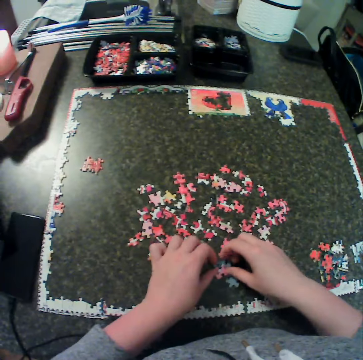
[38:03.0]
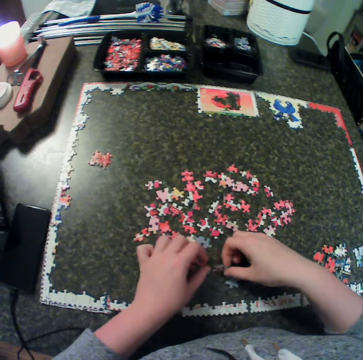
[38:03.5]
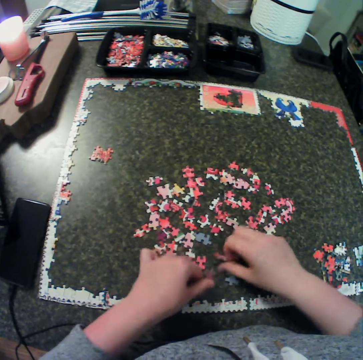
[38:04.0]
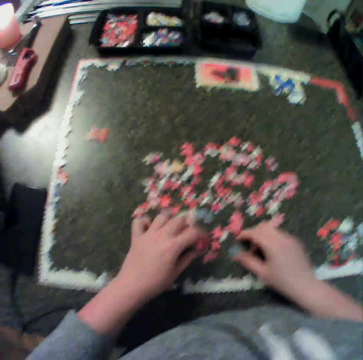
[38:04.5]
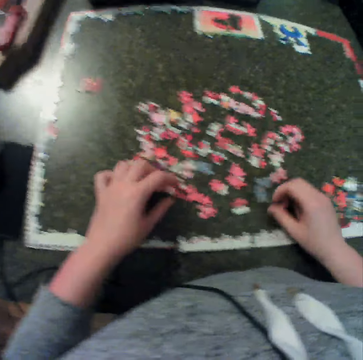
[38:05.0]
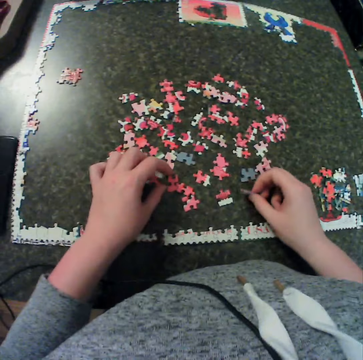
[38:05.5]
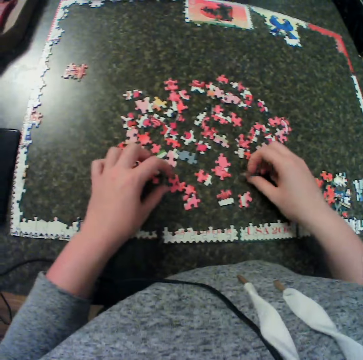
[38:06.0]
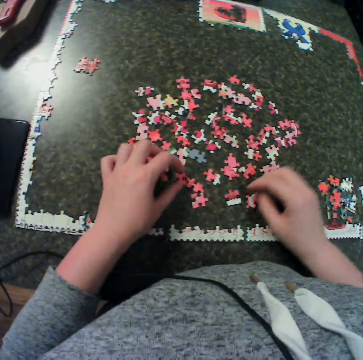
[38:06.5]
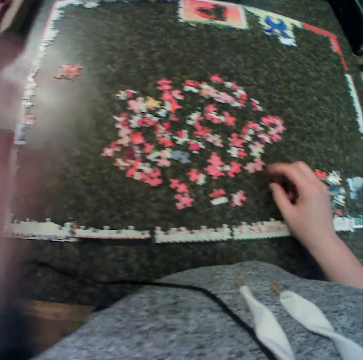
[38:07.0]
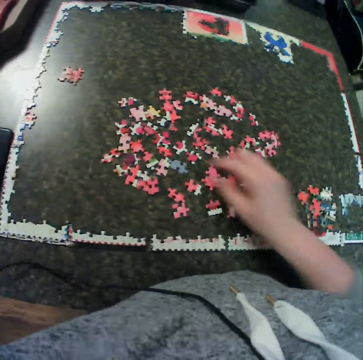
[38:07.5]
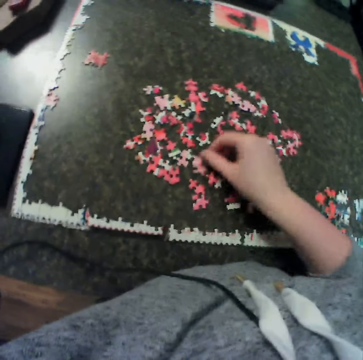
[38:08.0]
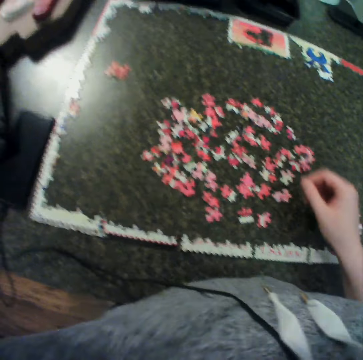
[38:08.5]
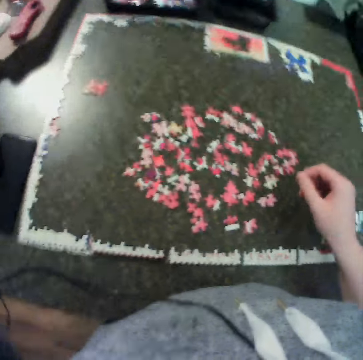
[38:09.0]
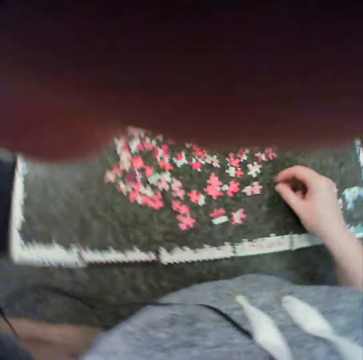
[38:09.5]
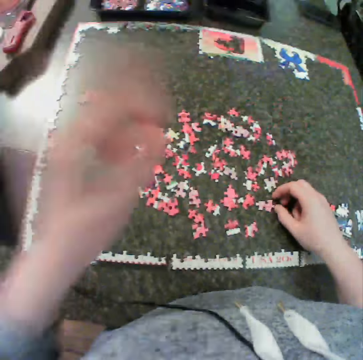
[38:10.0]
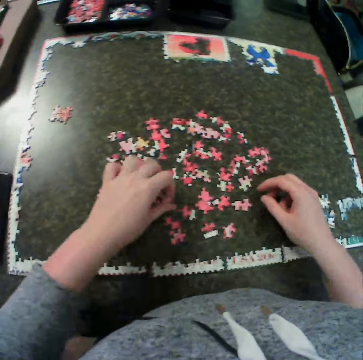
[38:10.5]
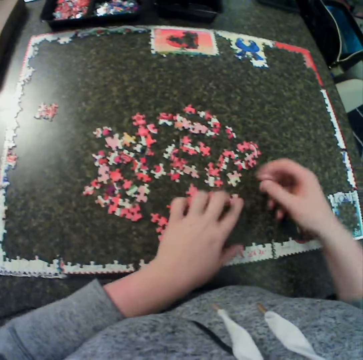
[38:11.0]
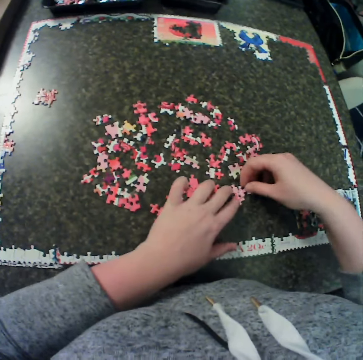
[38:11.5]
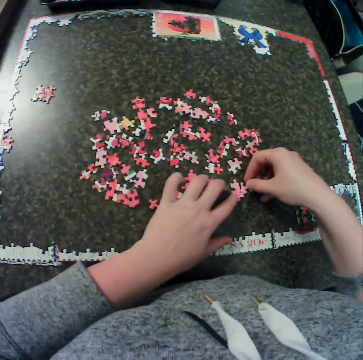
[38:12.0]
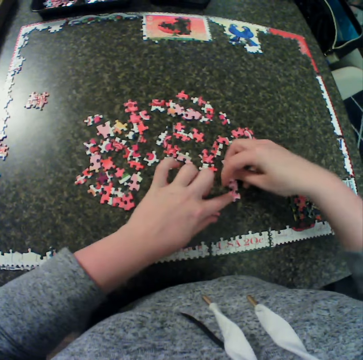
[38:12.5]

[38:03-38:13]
The camera wearer turns a puzzle piece repeatedly. They spread the puzzle pieces. They lift the left hand. They touch the camera with the left hand. They move the right hand. They turn a puzzle piece. They adjust the camera. They touch a puzzle piece. They lower the left hand. They pick a puzzle piece. They hold the puzzle piece with the other hand. They hold the puzzle piece. They fit the puzzle piece. They move the puzzle piece around.

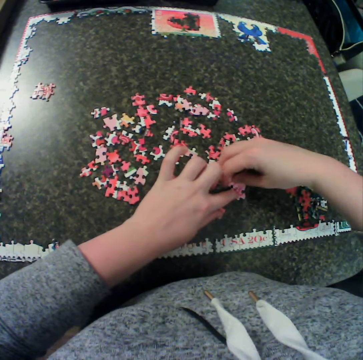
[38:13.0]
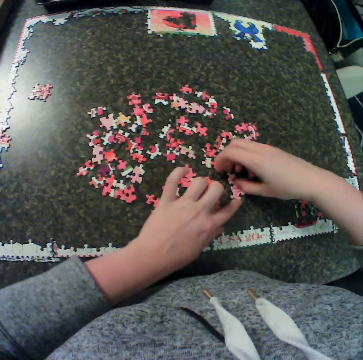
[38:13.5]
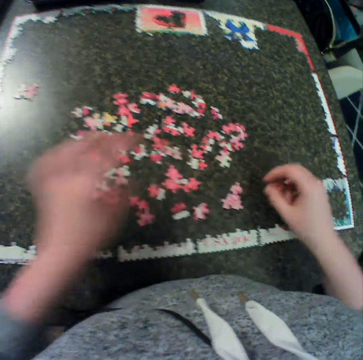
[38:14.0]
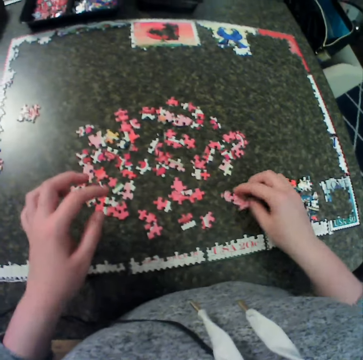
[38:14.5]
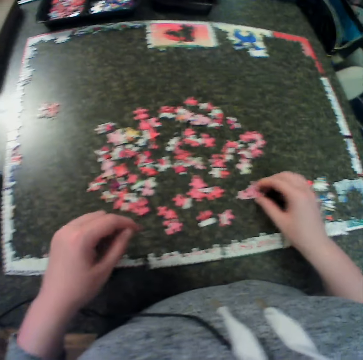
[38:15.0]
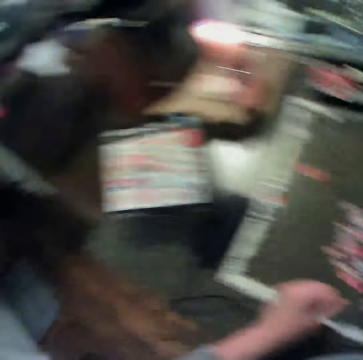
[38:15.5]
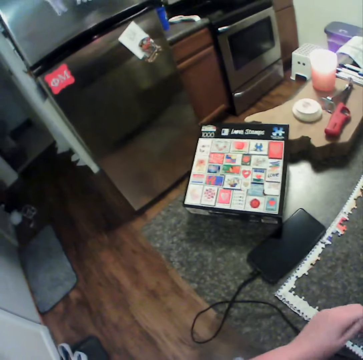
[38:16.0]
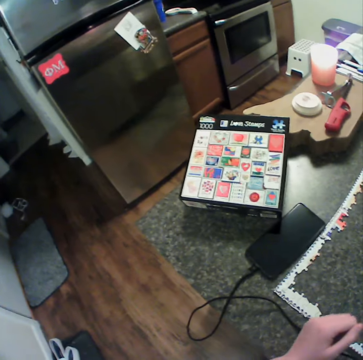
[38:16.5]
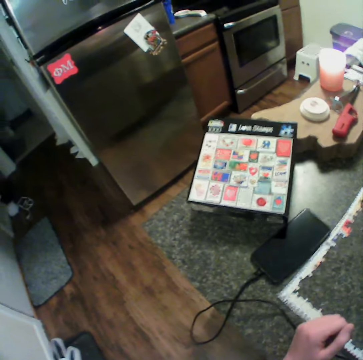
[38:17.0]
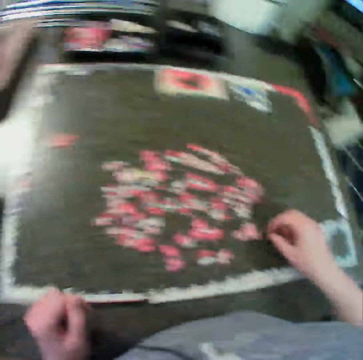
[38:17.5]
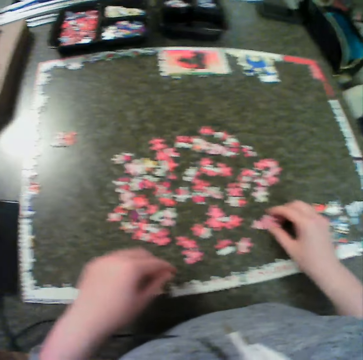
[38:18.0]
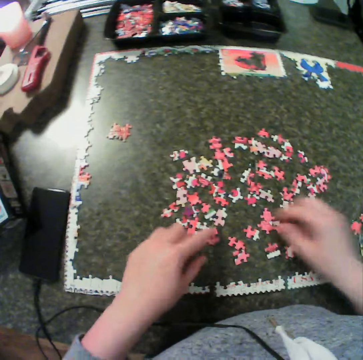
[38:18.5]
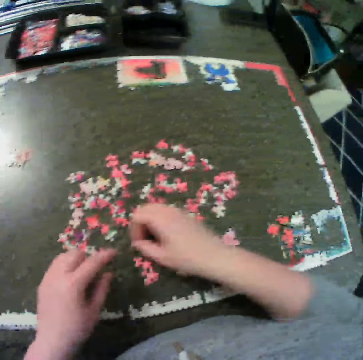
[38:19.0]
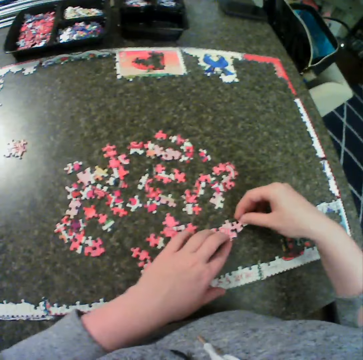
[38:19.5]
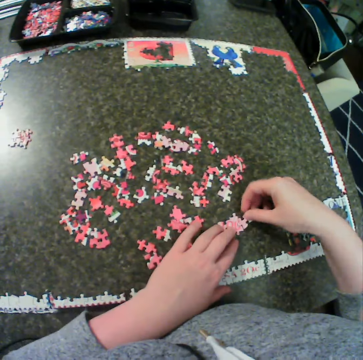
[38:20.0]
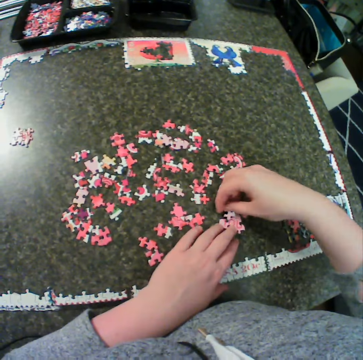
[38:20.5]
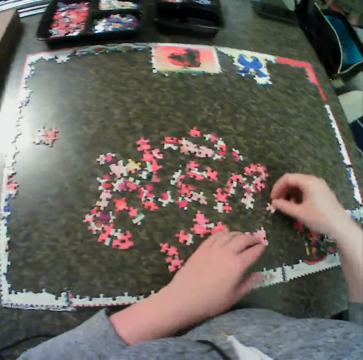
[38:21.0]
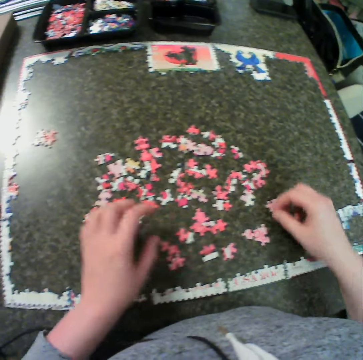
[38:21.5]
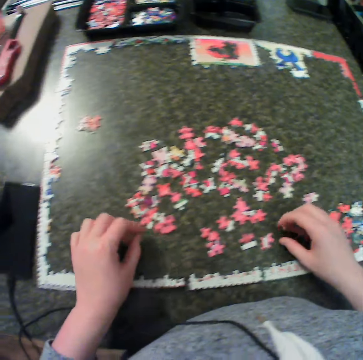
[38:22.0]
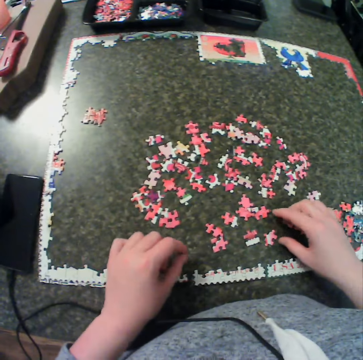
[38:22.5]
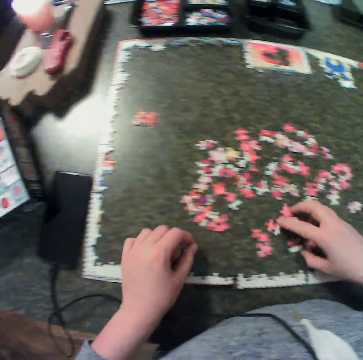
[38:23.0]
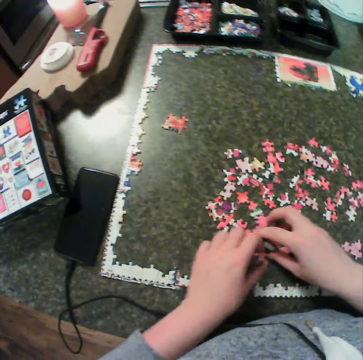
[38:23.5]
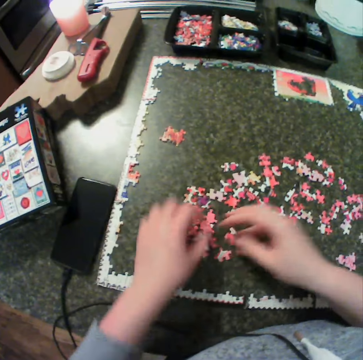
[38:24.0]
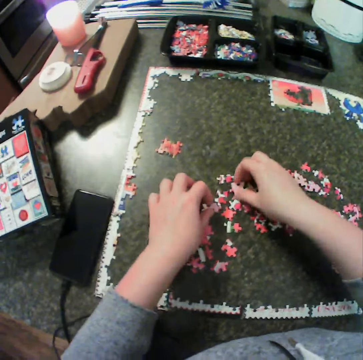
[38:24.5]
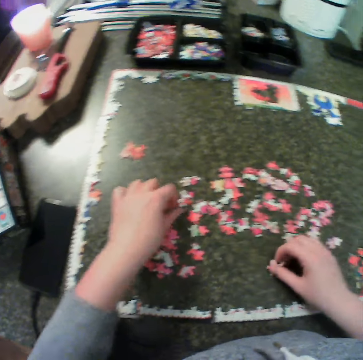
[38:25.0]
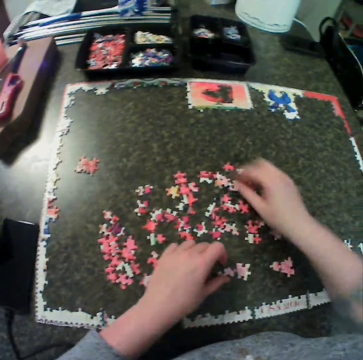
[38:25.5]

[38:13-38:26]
The camera wearer fixes the puzzle together. They move a finger along a puzzle piece. They remove the hand from the puzzle piece. They turn the puzzle pieces. They remove the hand from the puzzle pieces. They look at the chart. They rest the hand on the table. They touch the puzzle pieces. They pick a puzzle piece. They hold the puzzle piece. They fit the puzzle pieces. They move the puzzle piece around. They fit the puzzle piece. They move the puzzle piece away. They remove the hand from the puzzle pieces. They drop the puzzle piece. They move both hands. They move the puzzle pieces. They move a puzzle piece with the other hand. They adjust some puzzle to the side. They pick puzzle pieces. They put a puzzle piece down. They move the left hand.

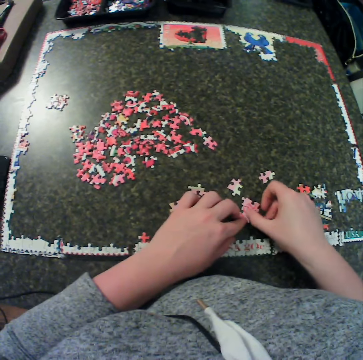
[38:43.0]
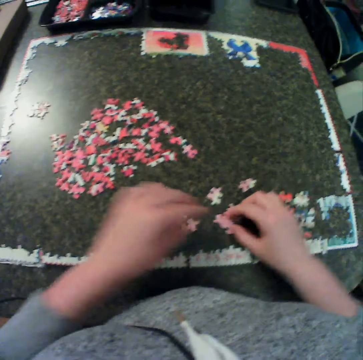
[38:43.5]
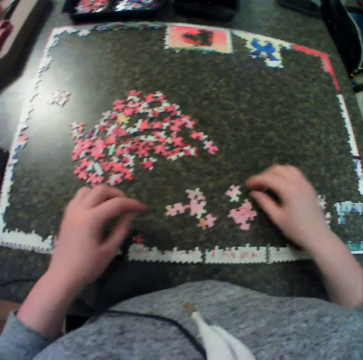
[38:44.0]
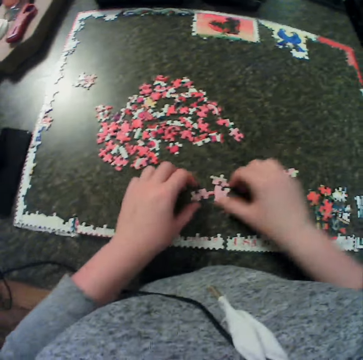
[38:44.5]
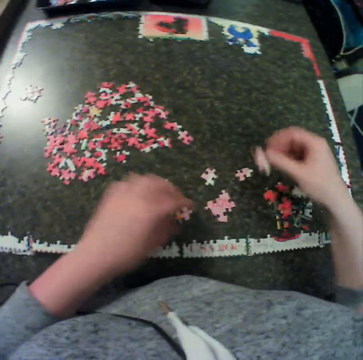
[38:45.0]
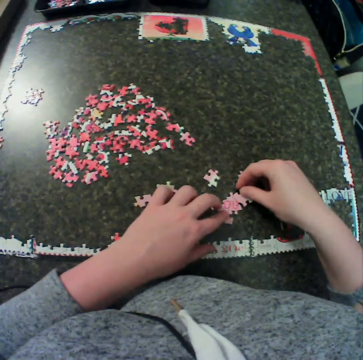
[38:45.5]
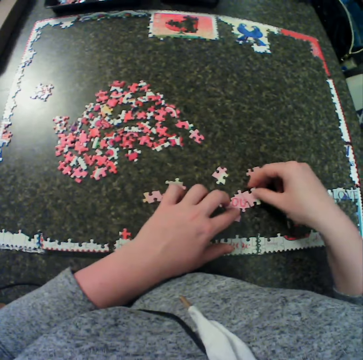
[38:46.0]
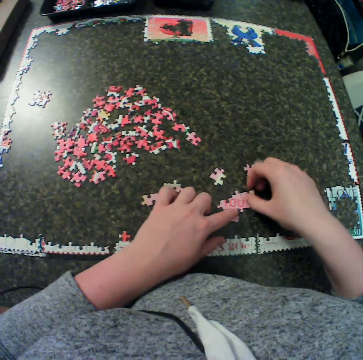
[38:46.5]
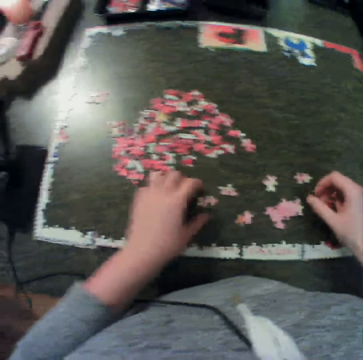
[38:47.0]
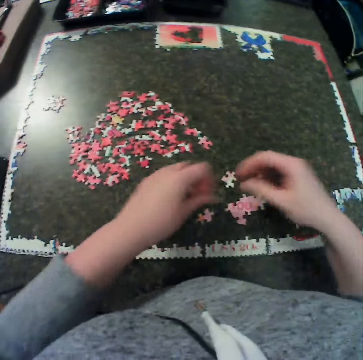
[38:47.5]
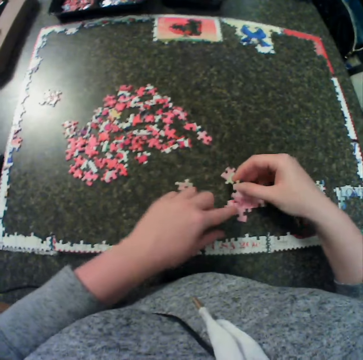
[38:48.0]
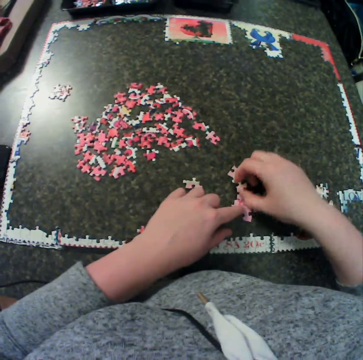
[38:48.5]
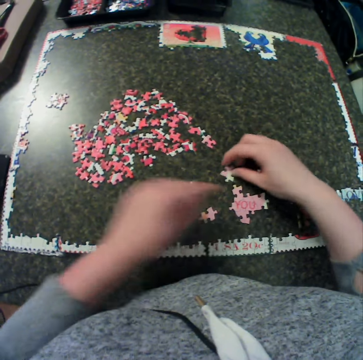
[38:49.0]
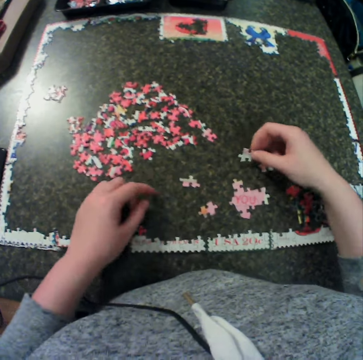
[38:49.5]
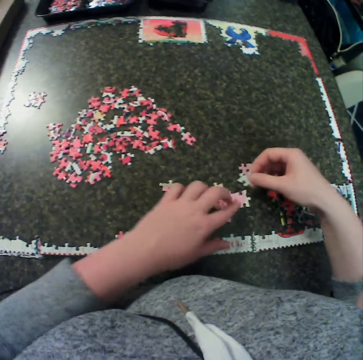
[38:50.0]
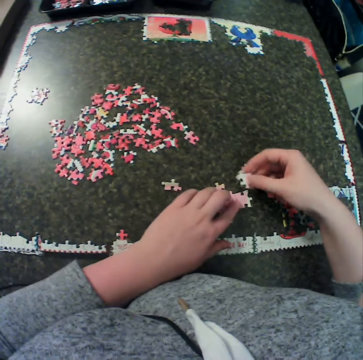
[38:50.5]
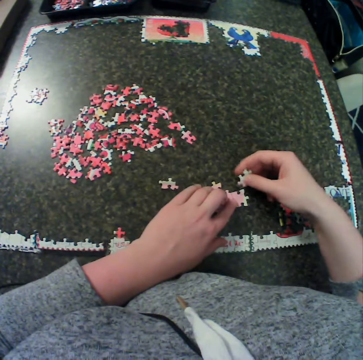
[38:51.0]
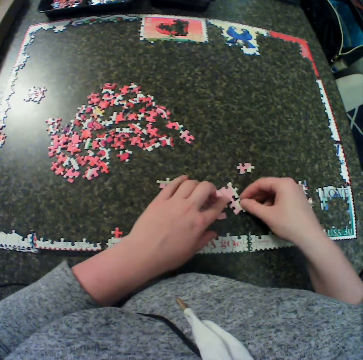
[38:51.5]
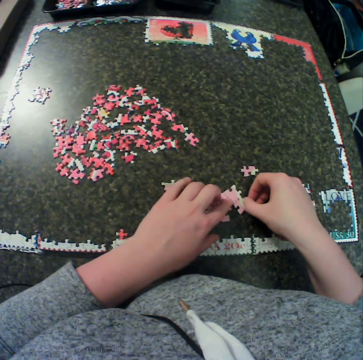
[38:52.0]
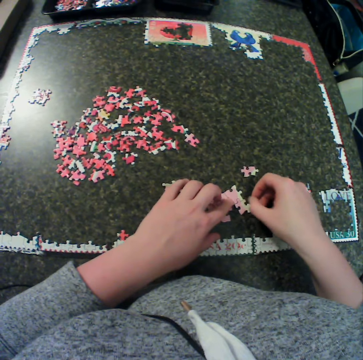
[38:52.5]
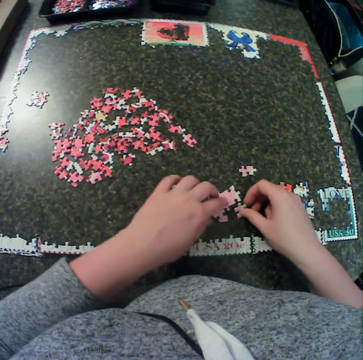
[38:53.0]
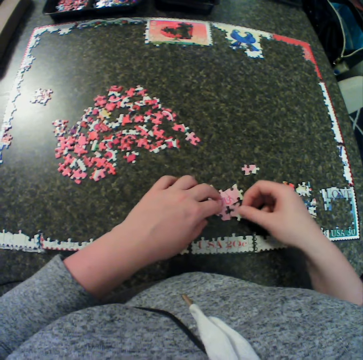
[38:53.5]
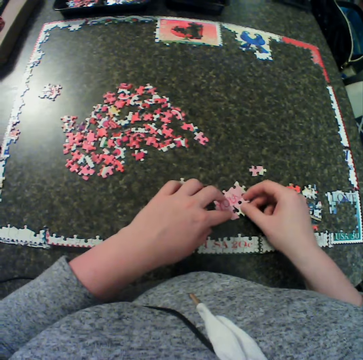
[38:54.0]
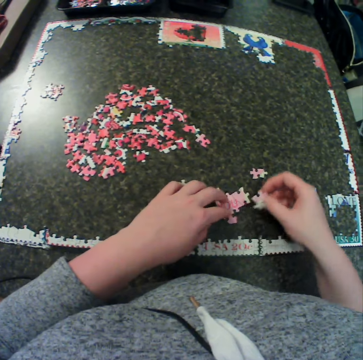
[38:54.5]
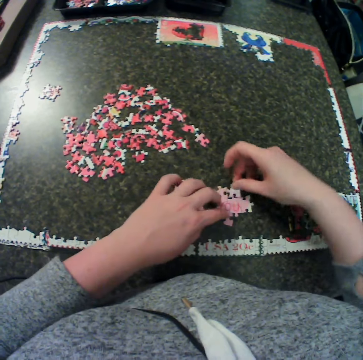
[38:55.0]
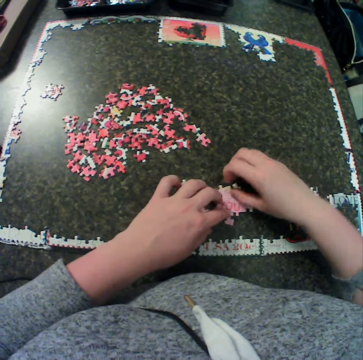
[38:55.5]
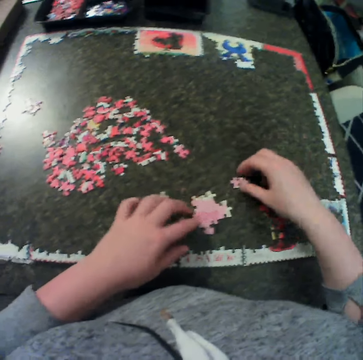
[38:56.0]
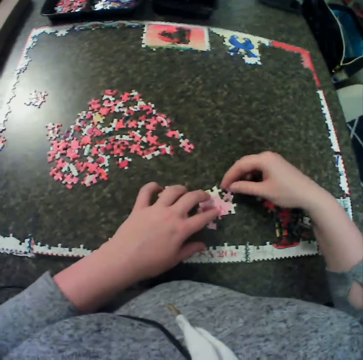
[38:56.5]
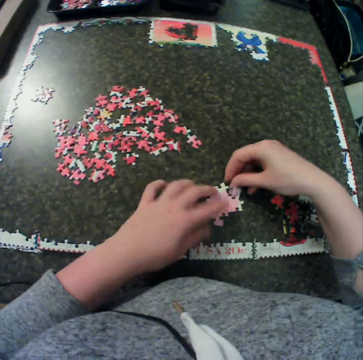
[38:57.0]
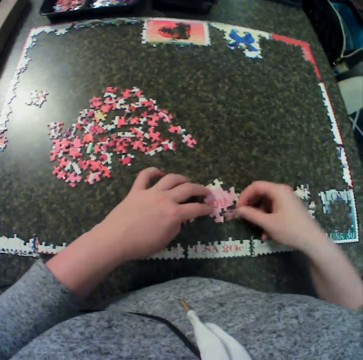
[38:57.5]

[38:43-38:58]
The camera wearer moves a puzzle piece. They move the puzzle piece again. They pick a puzzle piece. They hold the jigsaw puzzle. They fit the puzzle piece on the jigsaw. They move the hands away from the puzzle pieces. They pick a piece of puzzle. They hold the puzzle piece with the other hand. They hold the puzzle piece. They fit the puzzle piece on the jigsaw puzzle. They remove the hand from the jigsaw puzzle. They pick a puzzle piece. They hold the jigsaw puzzle. They turn the puzzle piece. They move the puzzle piece around. They fit the puzzle piece. They move the puzzle piece. They fit the puzzle piece. They move the puzzle piece around. They fit the puzzle piece. They remove the hand from the jigsaw puzzle. They pick a puzzle piece. They move the hand along the jigsaw puzzle. They fit the puzzle piece. They move the puzzle piece around. They hold the jigsaw puzzle.
